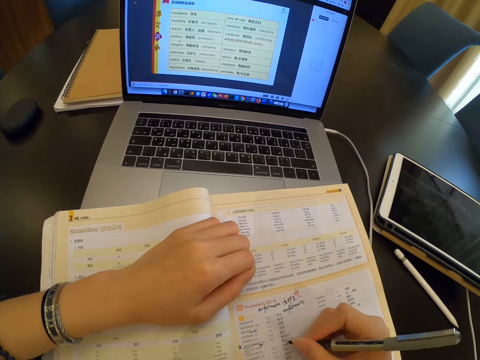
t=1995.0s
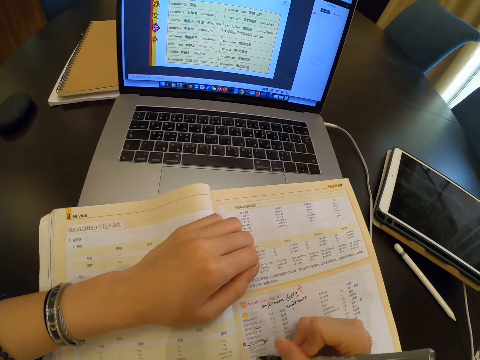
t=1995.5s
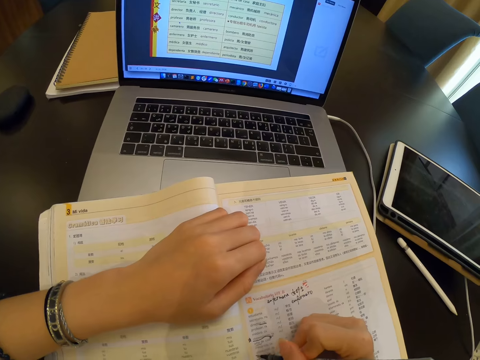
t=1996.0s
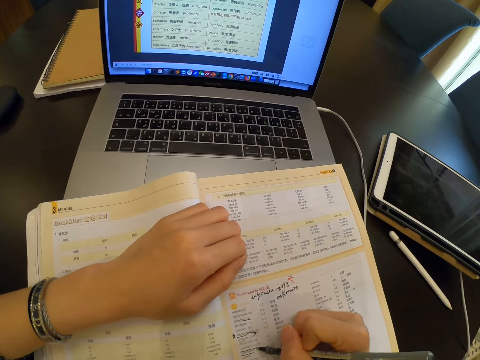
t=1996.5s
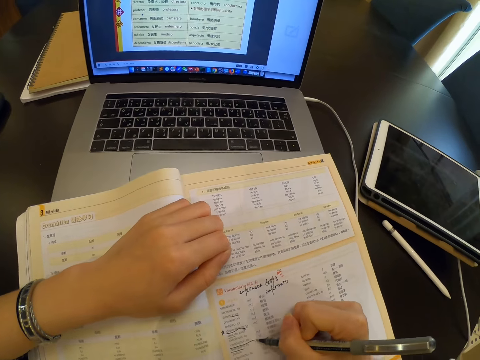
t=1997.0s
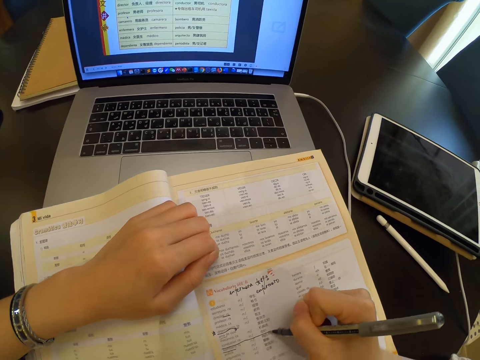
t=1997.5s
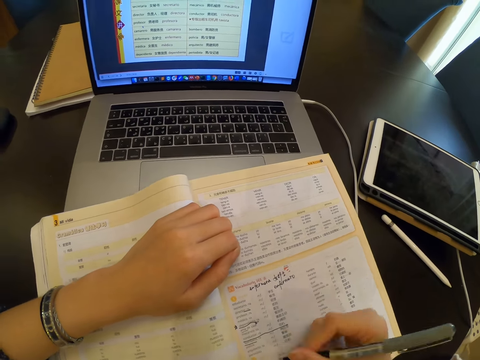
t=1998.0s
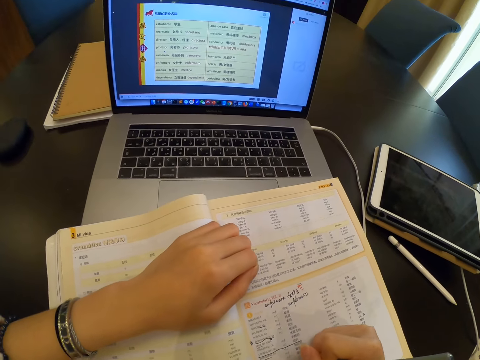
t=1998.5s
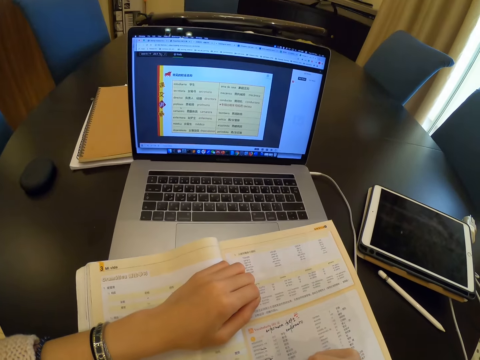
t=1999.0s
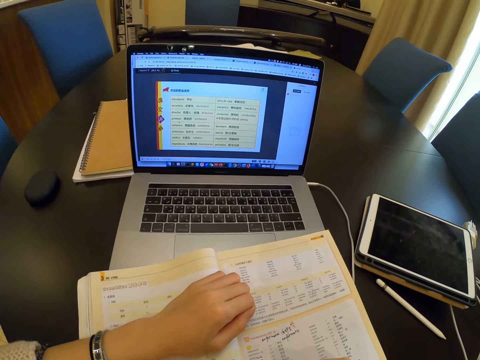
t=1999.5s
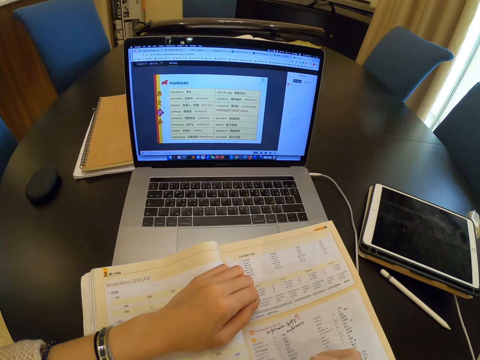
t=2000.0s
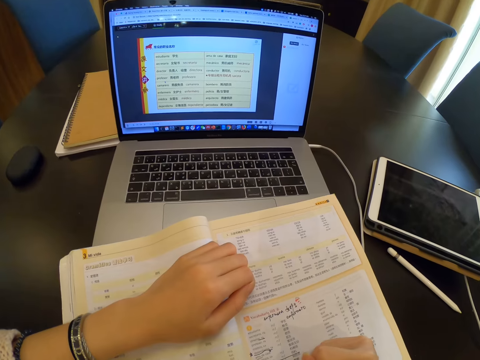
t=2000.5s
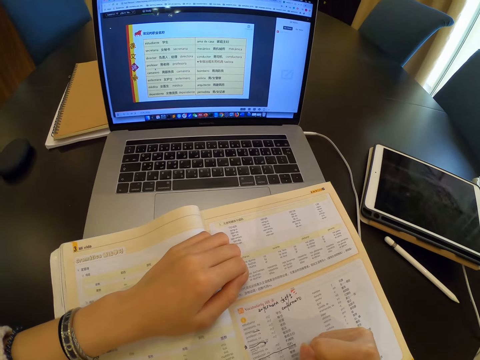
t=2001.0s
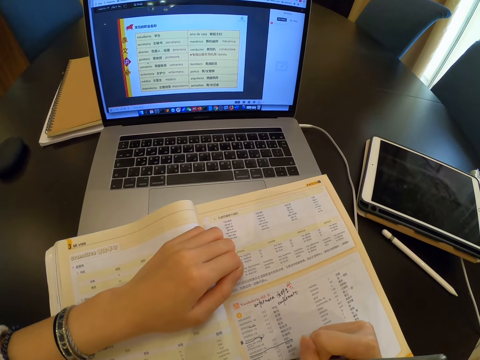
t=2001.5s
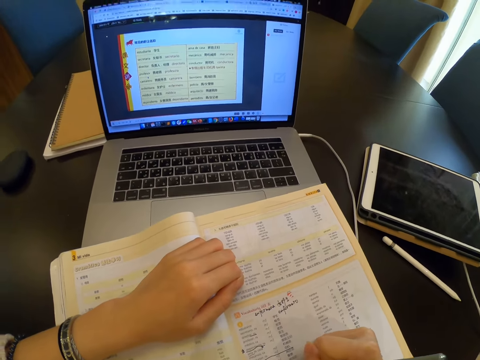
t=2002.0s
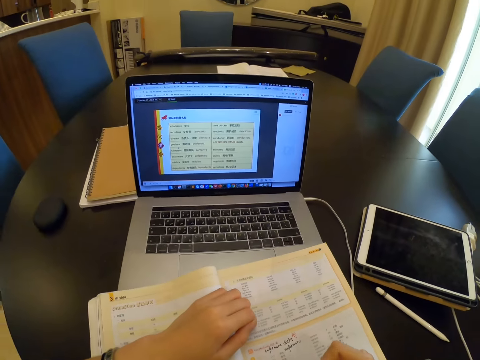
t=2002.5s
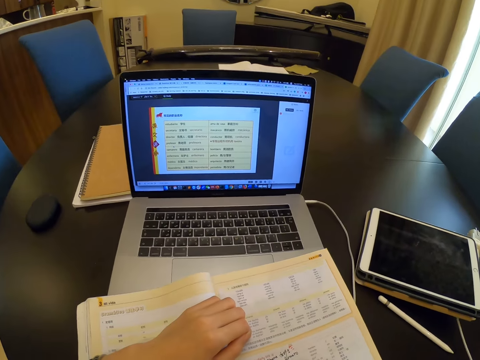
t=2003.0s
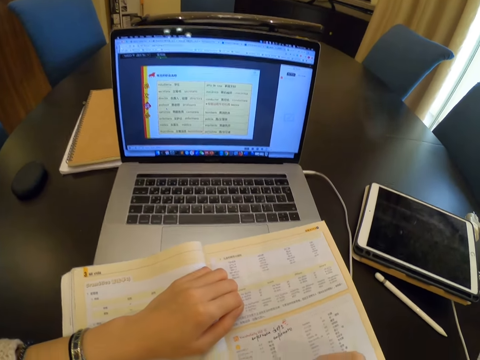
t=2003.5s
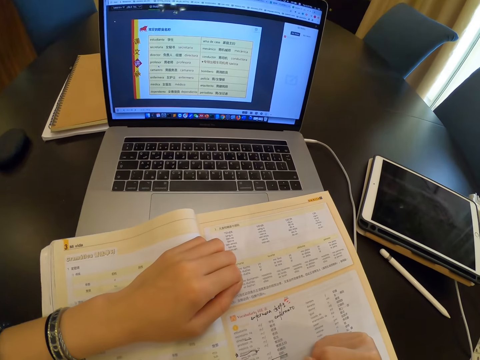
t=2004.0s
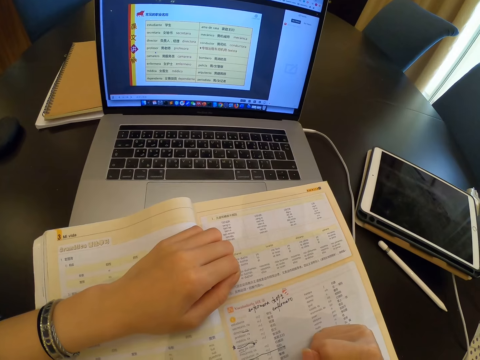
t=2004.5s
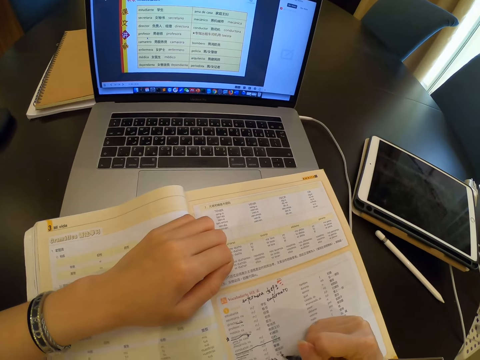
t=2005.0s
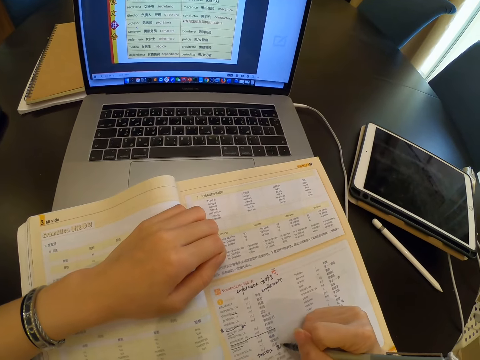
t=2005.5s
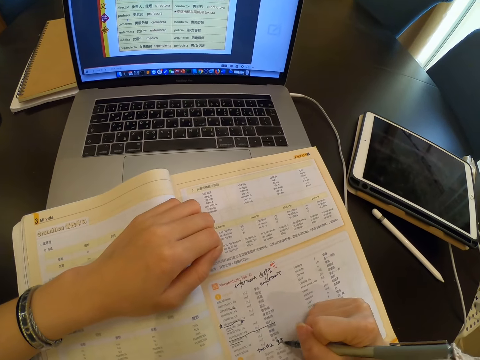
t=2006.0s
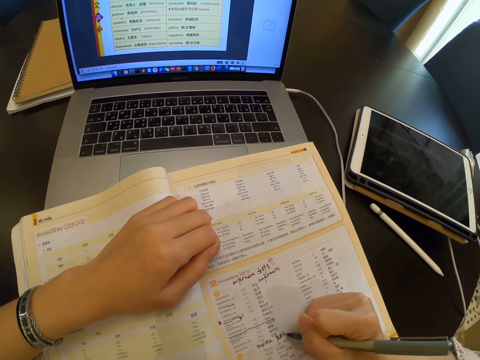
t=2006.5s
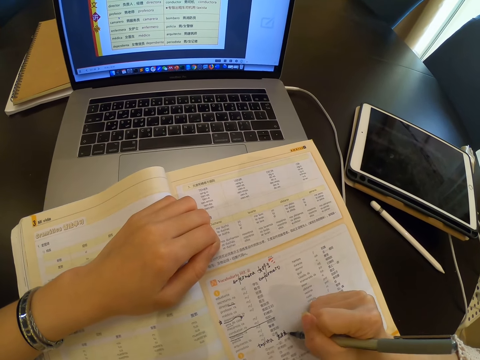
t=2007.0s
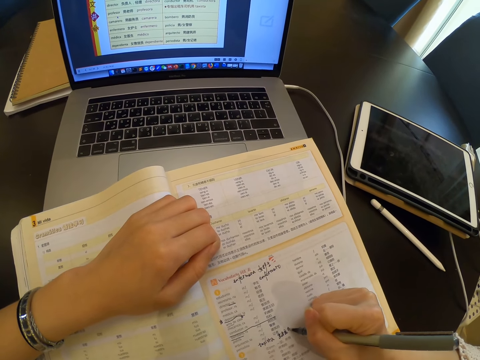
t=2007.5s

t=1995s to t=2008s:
The camera wearer writes in the book with her right hand. She writes on the book.

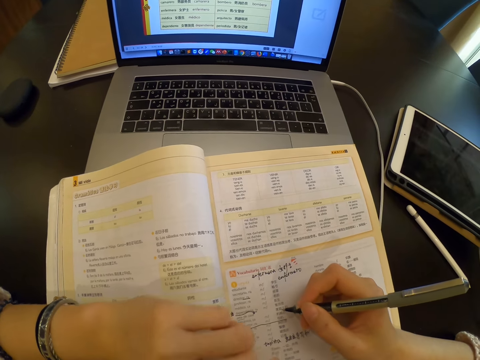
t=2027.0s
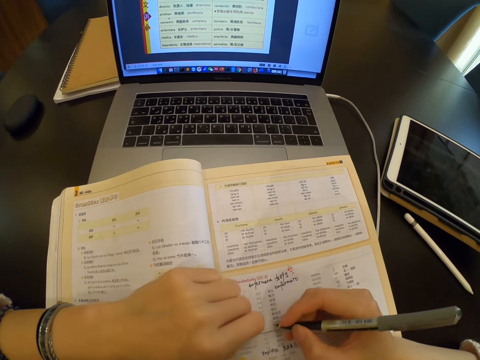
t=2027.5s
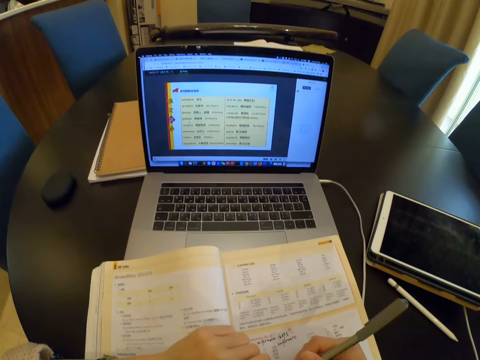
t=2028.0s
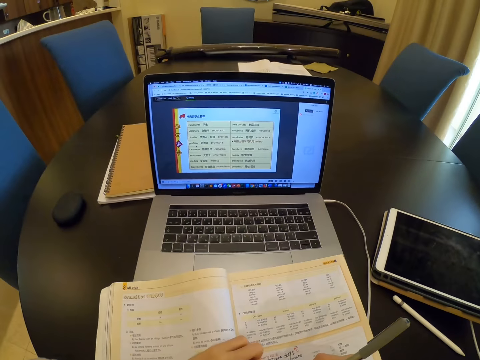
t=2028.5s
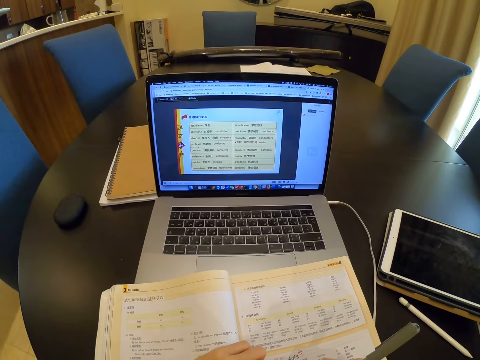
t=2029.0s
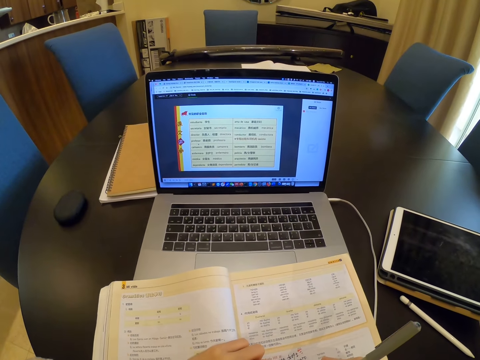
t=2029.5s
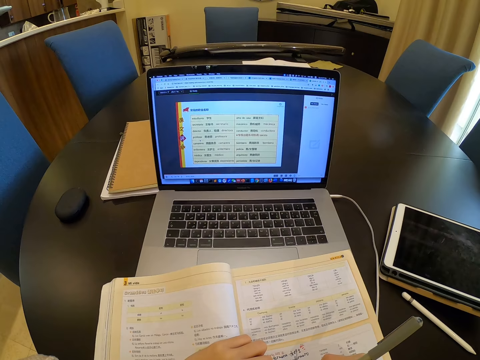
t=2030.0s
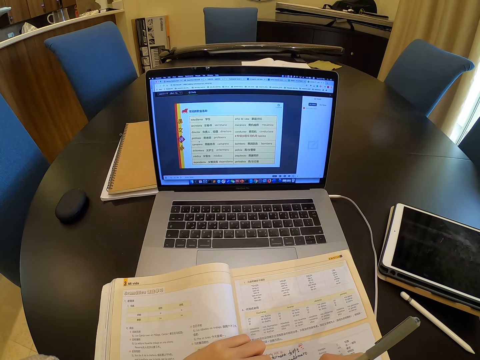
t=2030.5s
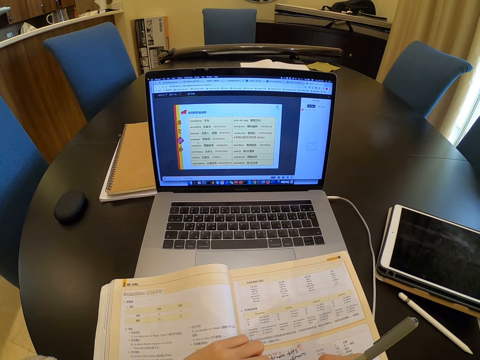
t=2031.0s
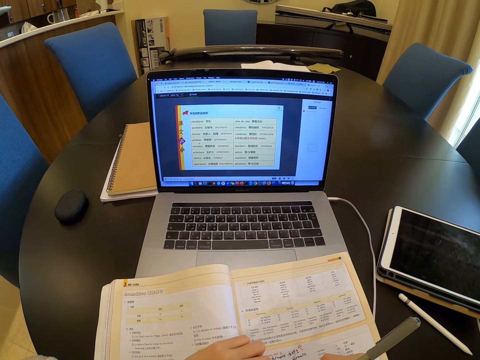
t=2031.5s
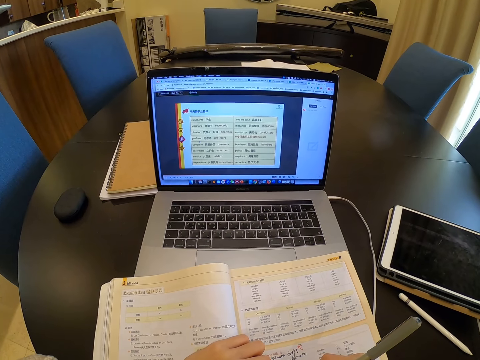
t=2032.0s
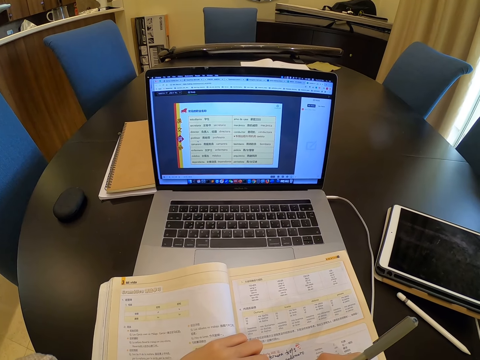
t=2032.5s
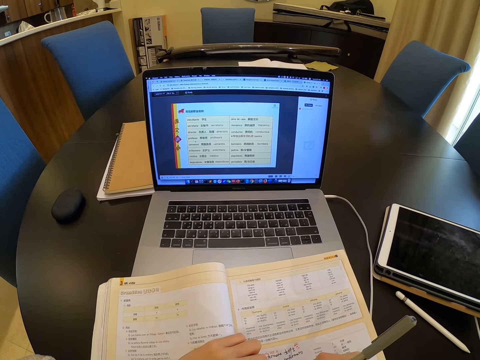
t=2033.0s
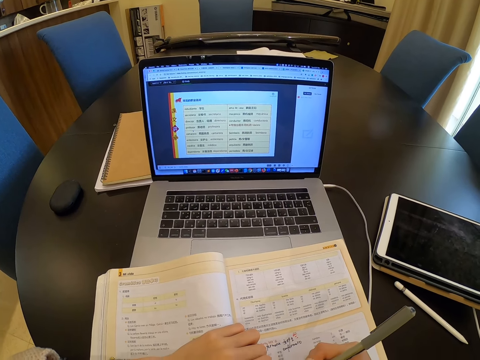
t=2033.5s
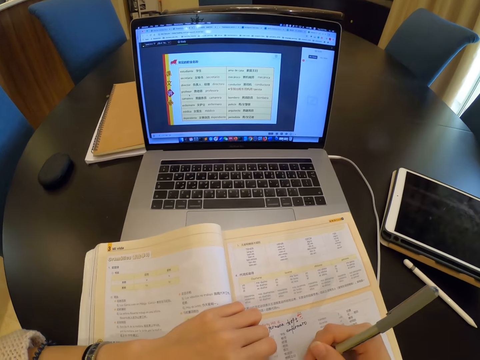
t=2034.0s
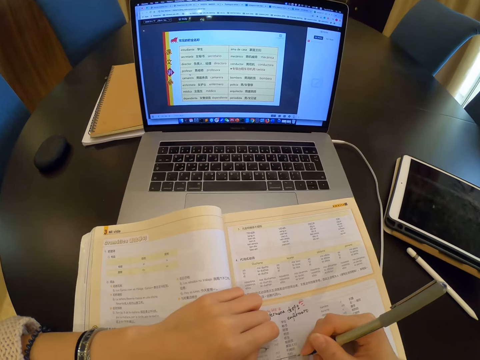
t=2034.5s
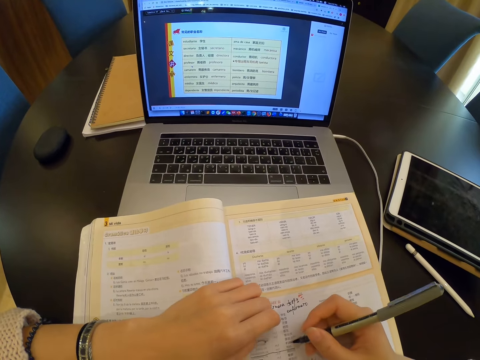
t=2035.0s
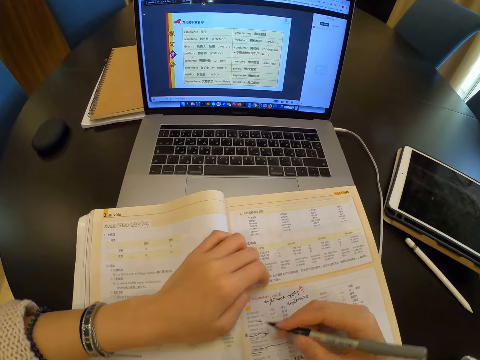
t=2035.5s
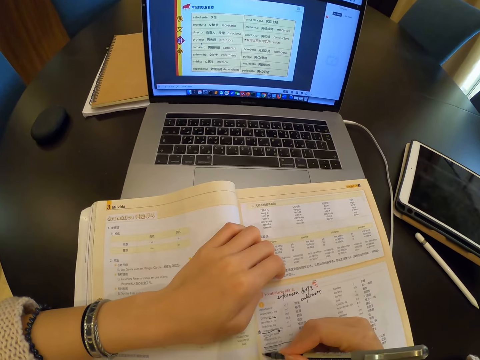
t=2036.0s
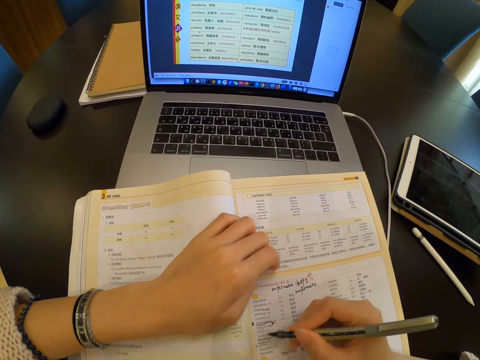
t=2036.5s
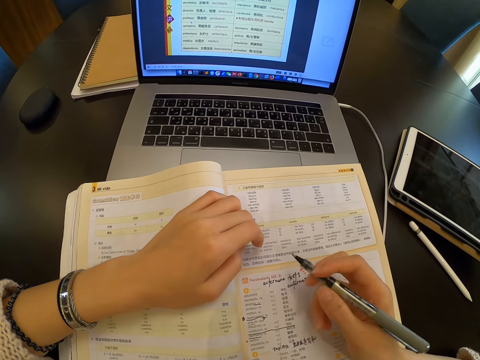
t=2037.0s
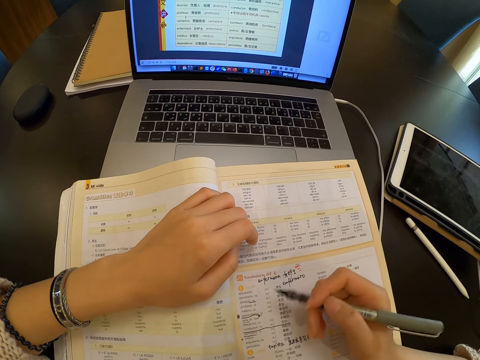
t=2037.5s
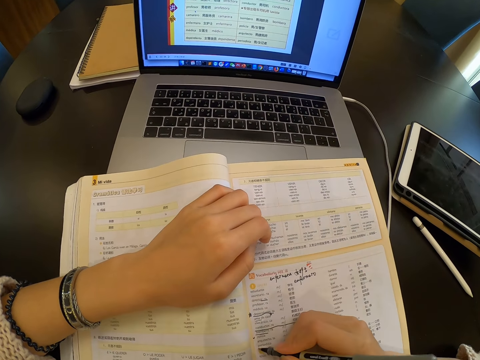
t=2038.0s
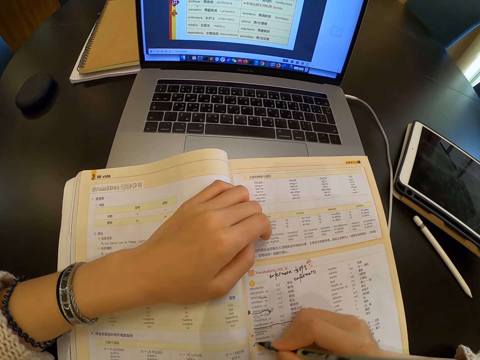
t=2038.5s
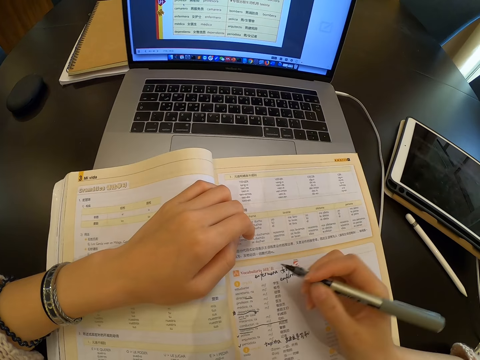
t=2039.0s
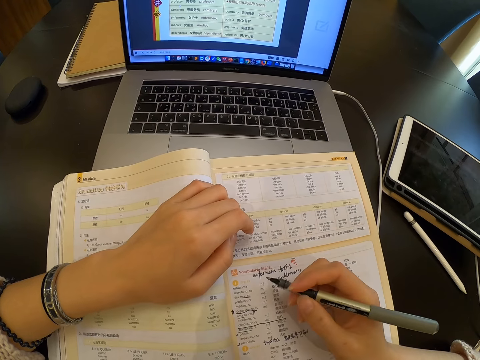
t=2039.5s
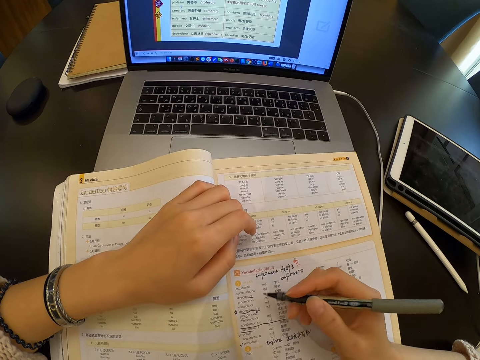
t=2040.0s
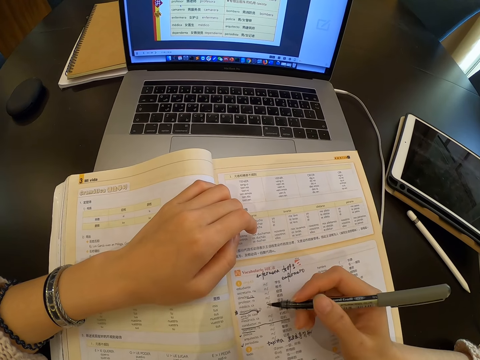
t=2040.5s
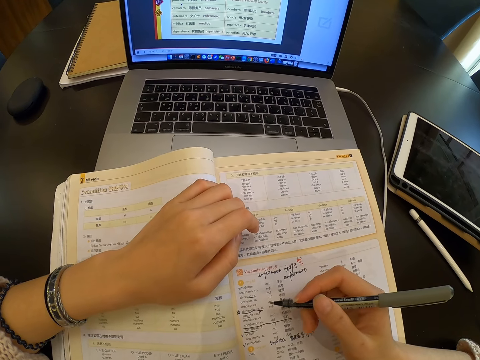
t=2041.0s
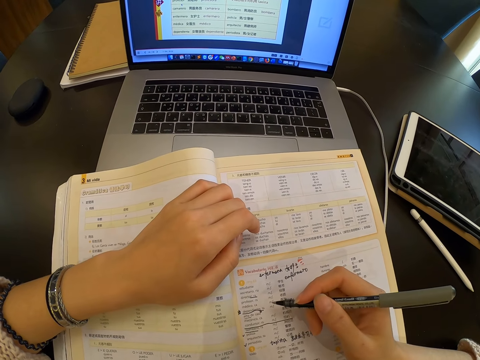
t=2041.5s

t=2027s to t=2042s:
The camera wearer reads the book. They mark on the book.
